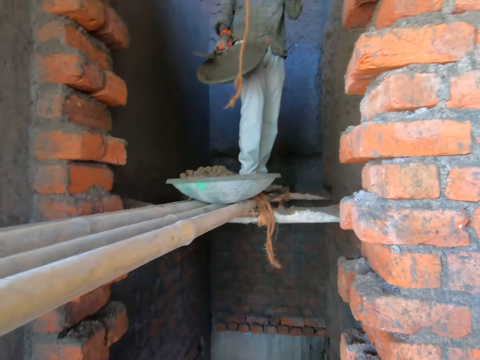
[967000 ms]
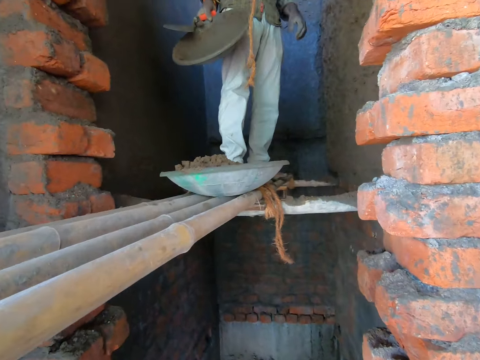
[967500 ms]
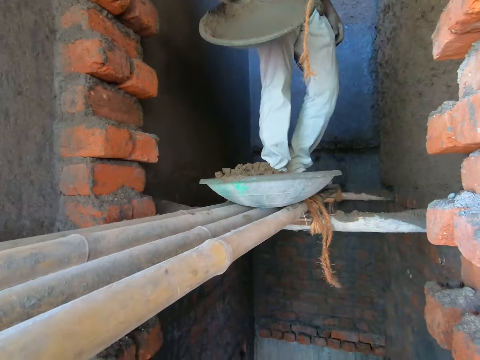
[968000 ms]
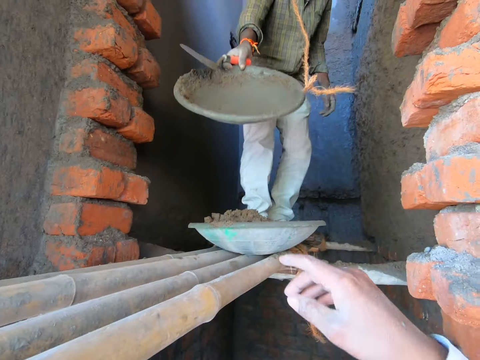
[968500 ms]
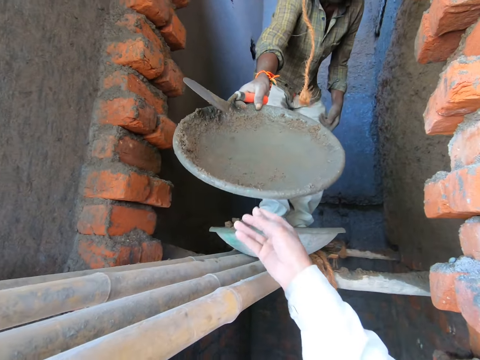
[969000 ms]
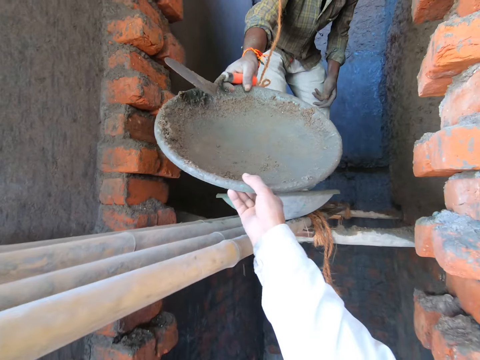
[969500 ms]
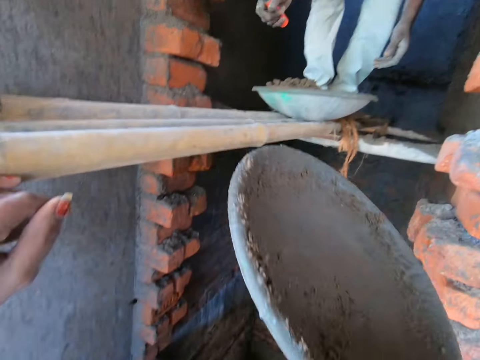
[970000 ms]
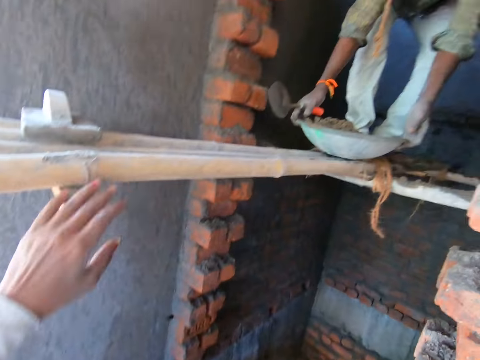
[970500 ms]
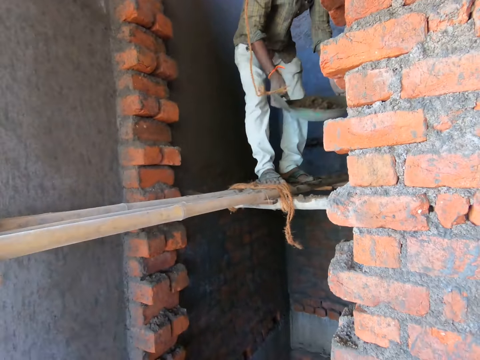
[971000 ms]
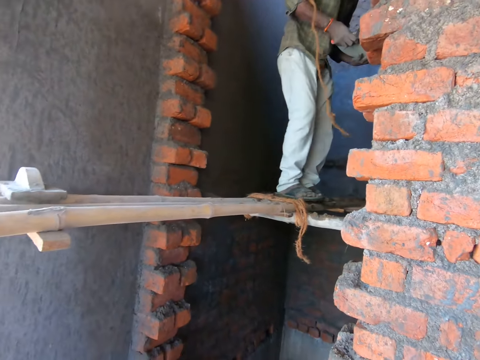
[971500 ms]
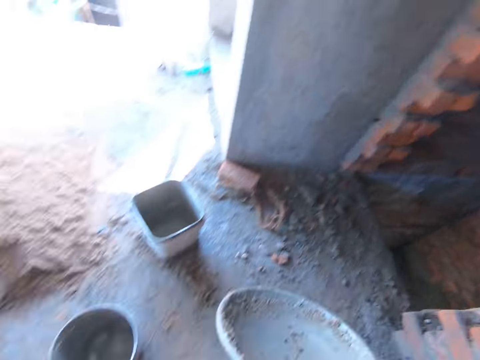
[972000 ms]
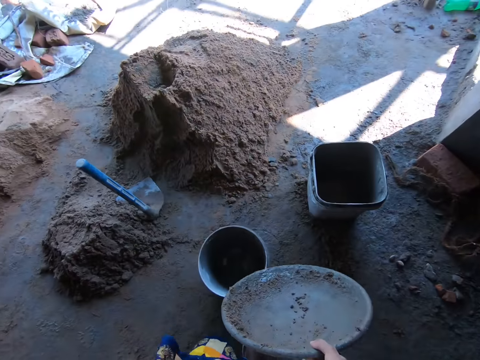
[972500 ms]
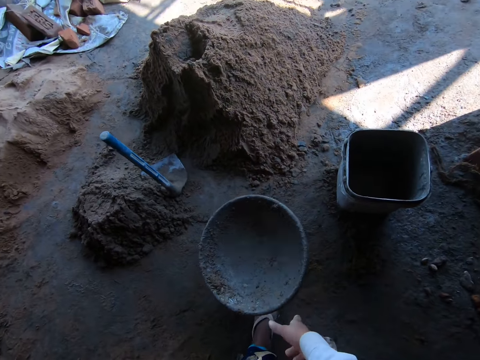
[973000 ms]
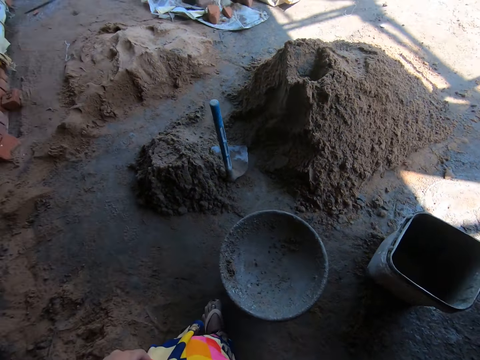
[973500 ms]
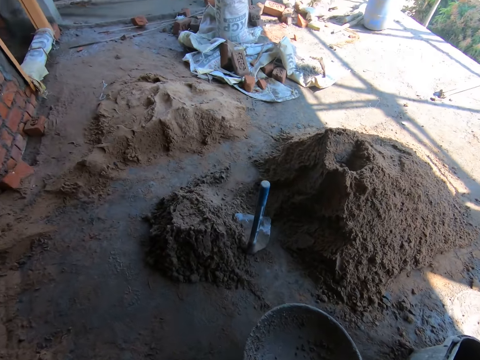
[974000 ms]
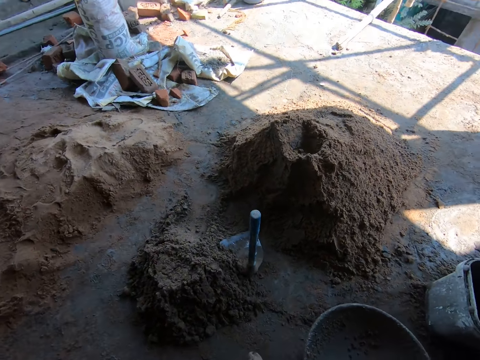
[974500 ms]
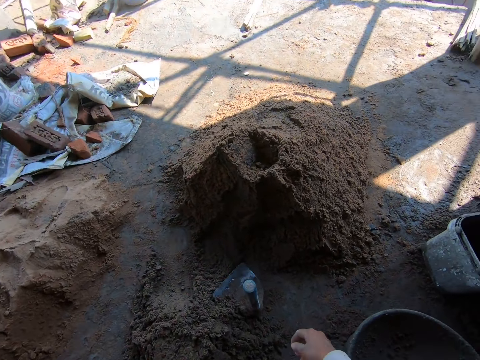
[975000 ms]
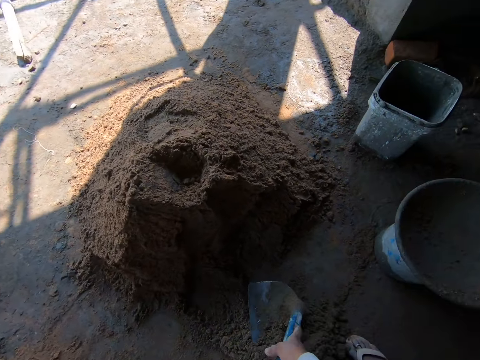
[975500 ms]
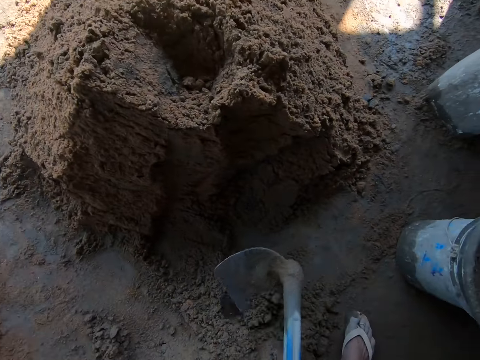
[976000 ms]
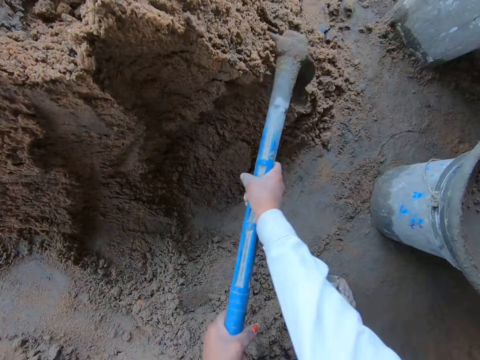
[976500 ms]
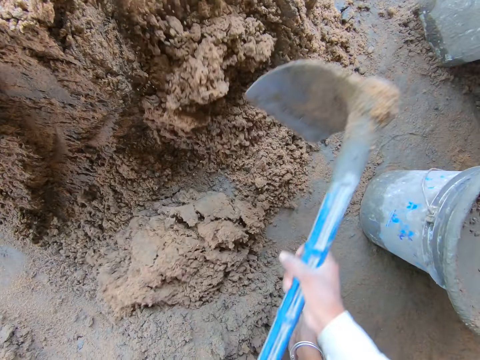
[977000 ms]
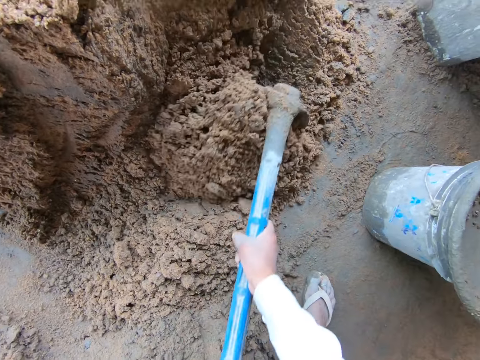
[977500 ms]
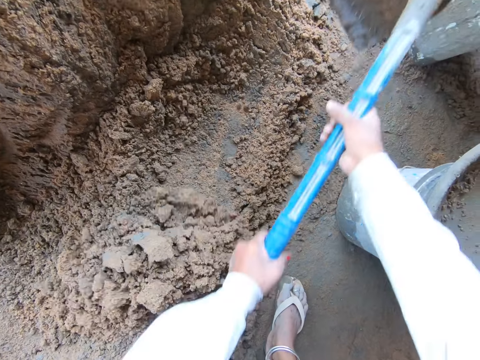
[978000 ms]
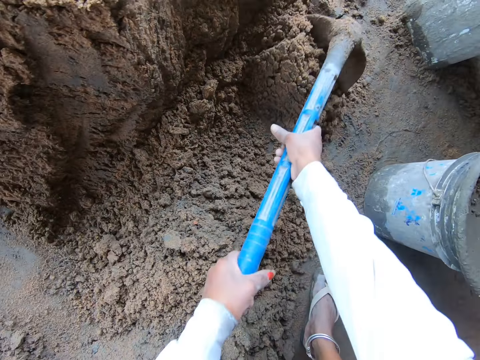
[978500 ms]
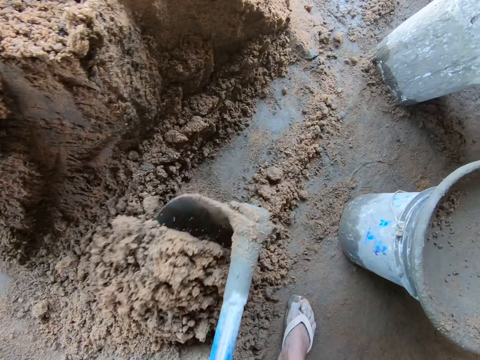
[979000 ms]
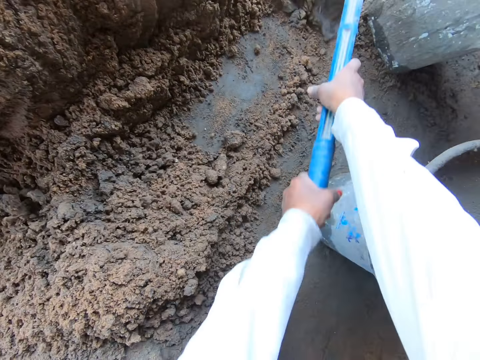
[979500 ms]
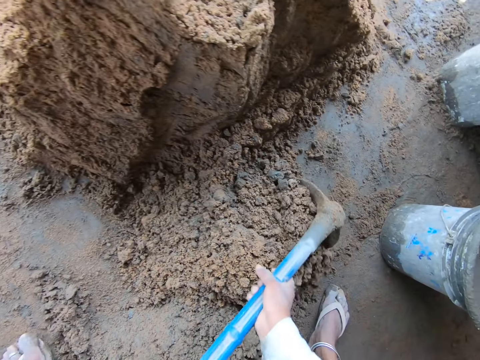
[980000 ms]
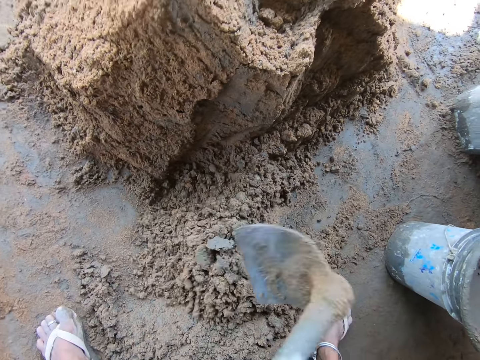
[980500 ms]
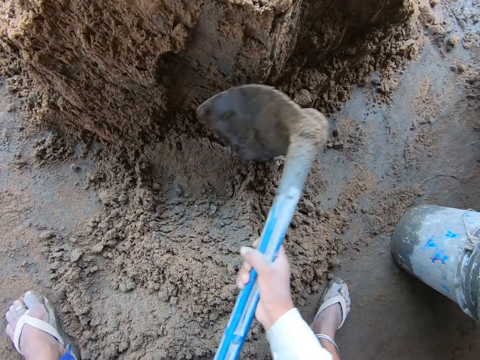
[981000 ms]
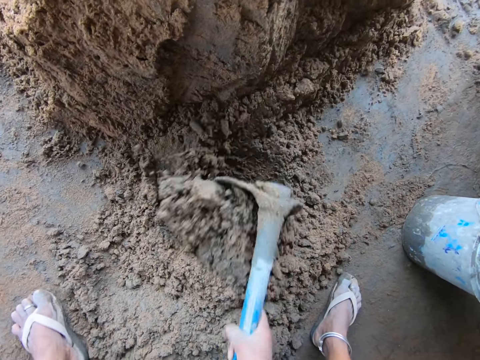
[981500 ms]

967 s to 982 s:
The camera wearer takes the bowl from a man's right hand with her right hand. The man picks up the bowl from the scaffolding with both hands. The camera wearer drops the bowl on the bucket with her right hand. She picks up the hoe from the ground with her hands. She mixes the sand on the ground with the hoe in her hands.

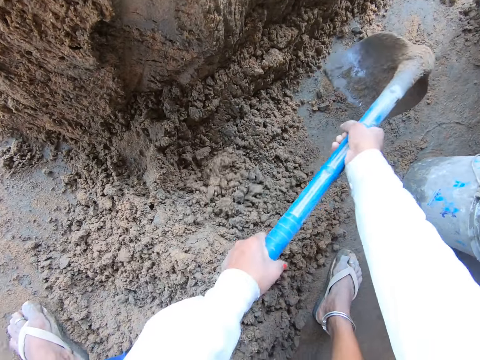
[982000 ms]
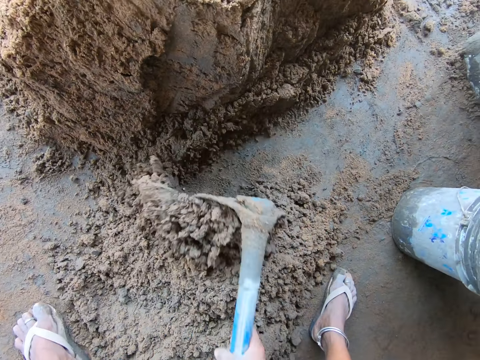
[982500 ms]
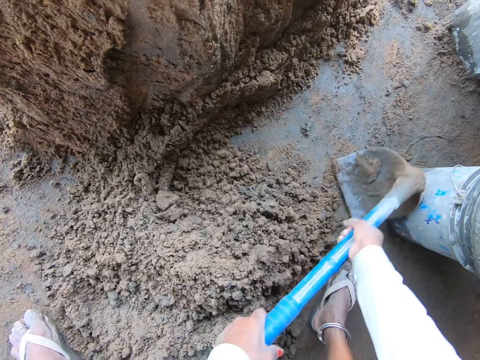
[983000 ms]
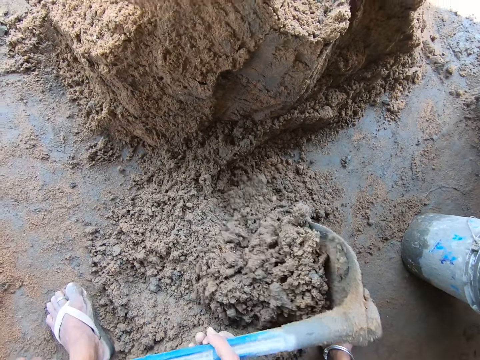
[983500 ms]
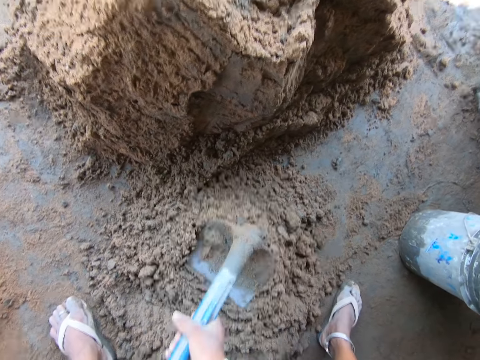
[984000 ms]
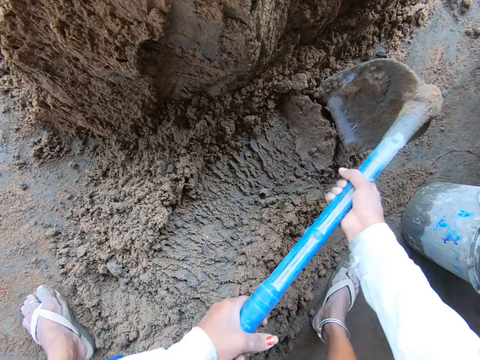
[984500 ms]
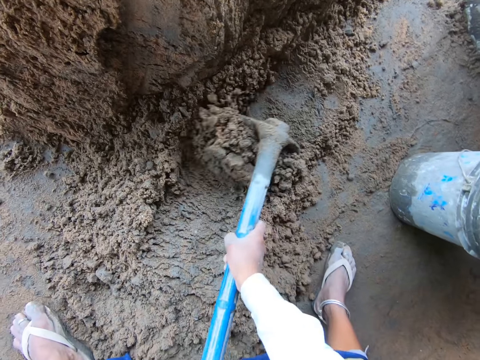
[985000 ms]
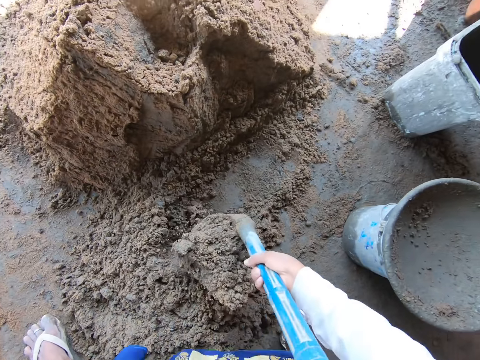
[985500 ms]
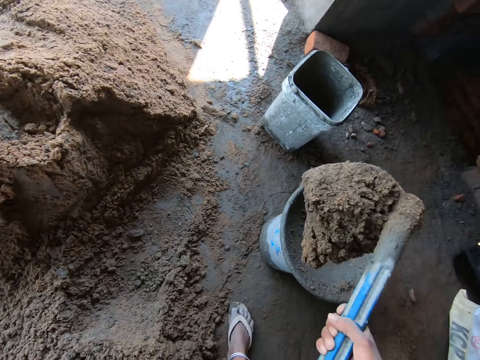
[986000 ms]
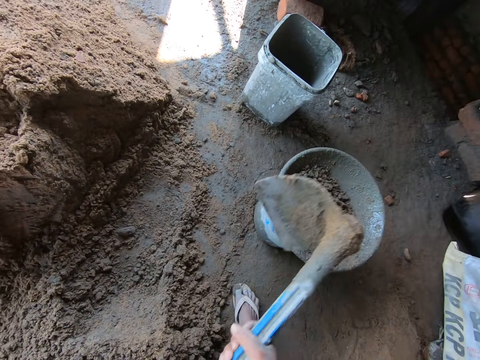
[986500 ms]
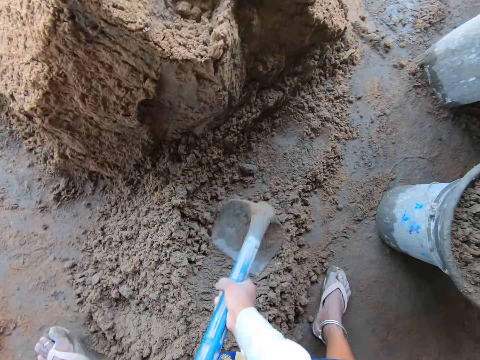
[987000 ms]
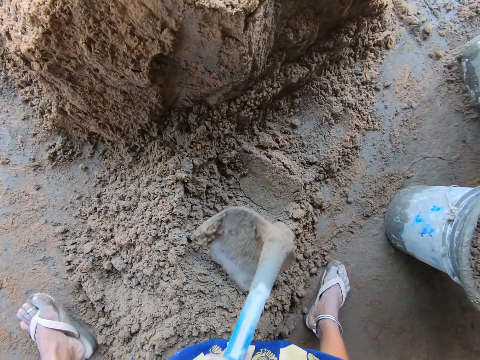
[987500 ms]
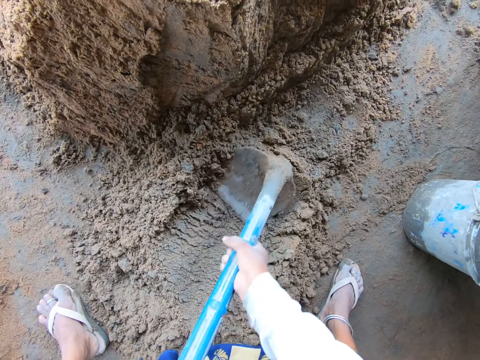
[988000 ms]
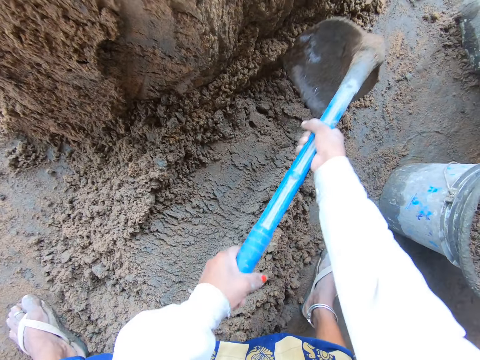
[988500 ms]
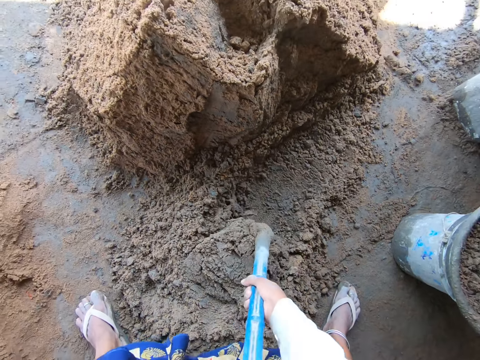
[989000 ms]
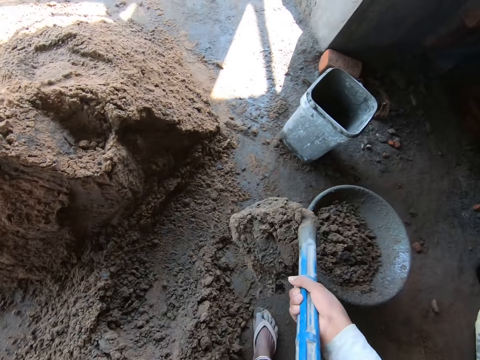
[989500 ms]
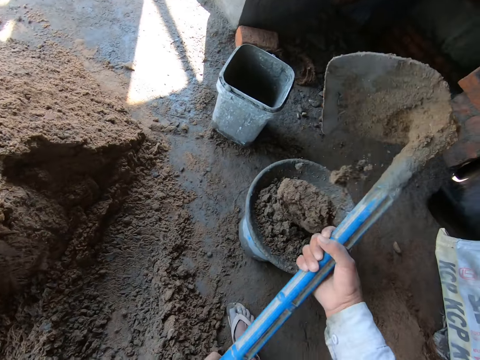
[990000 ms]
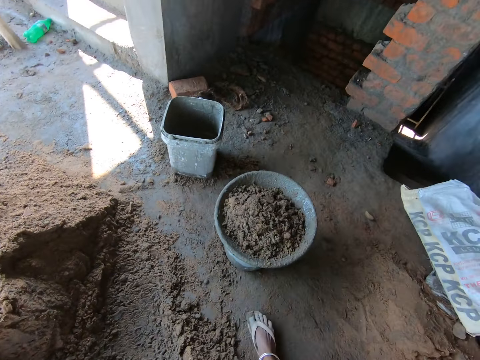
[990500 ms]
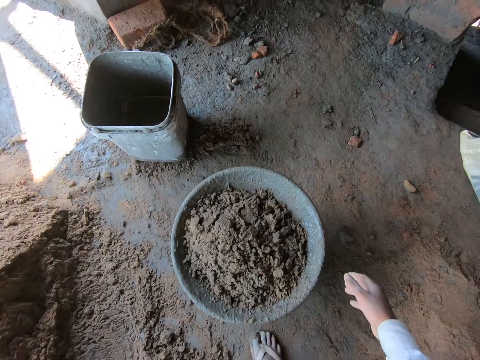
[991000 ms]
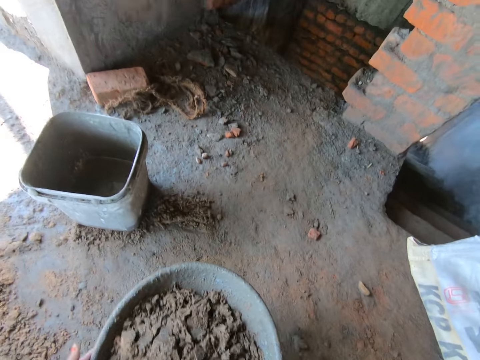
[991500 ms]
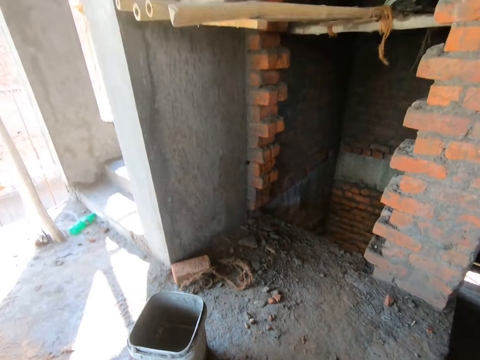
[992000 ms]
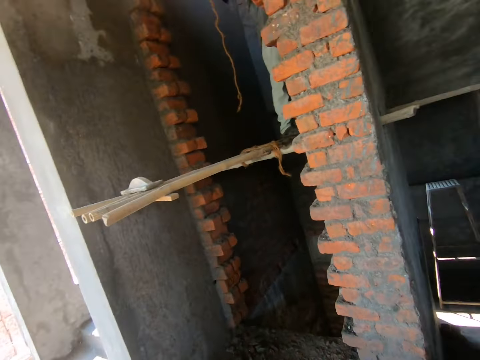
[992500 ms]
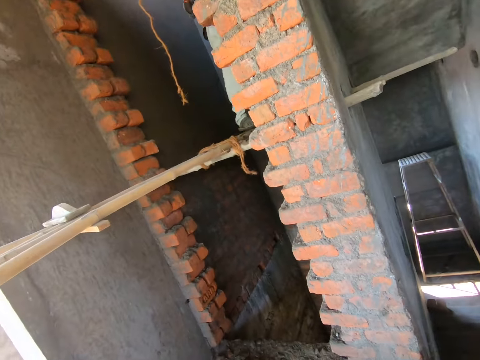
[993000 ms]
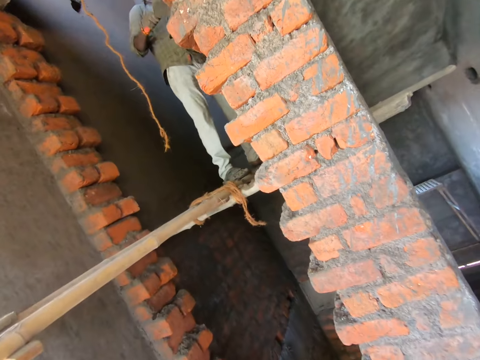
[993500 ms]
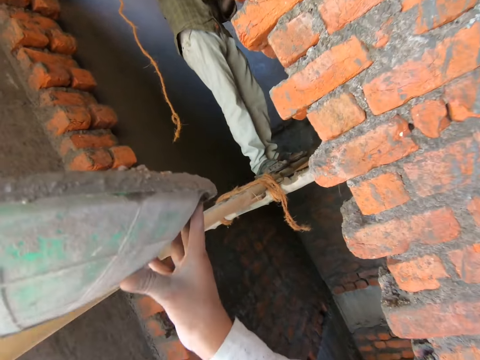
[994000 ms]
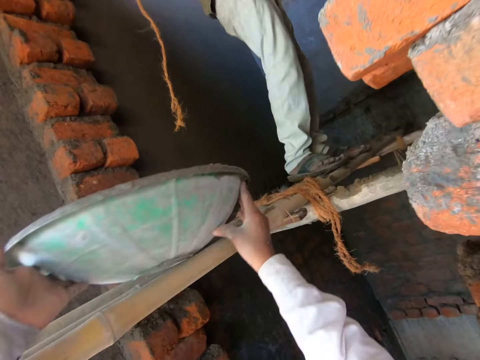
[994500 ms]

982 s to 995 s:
The camera wearer packs sand or mixed concrete from the ground with the hoe in her hands. She pours the sand into the bowl with the hoe in her hands. She mixes the concrete with the hoe. She packs sand from the ground with the hoe in her hands. She pours the sand into the bowl with the hoe in her hands. She drops the hoe. She picks up the bowl or mixed concrete from the bucket with both hands. She carries the mixed concrete.
